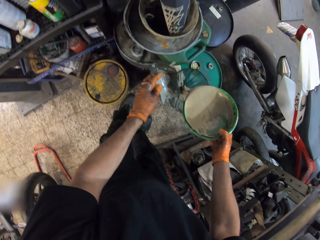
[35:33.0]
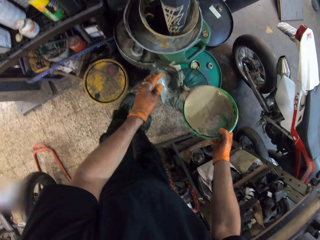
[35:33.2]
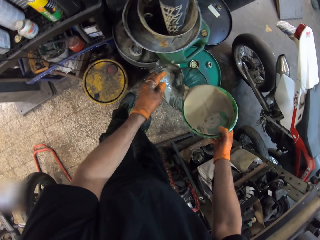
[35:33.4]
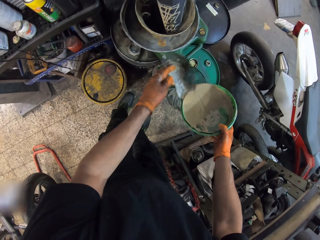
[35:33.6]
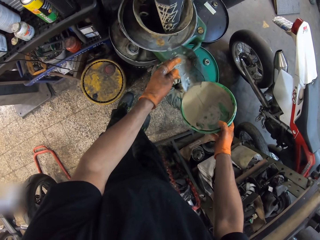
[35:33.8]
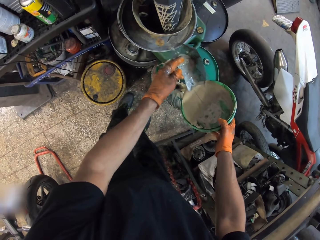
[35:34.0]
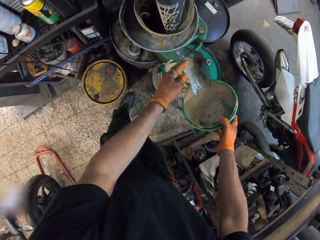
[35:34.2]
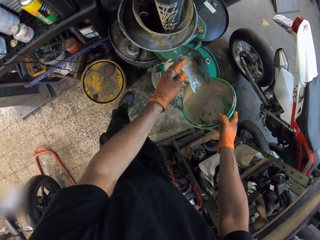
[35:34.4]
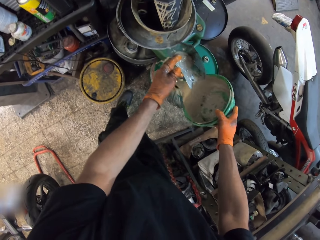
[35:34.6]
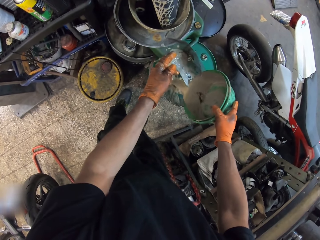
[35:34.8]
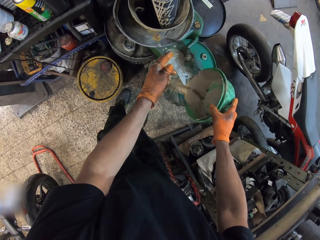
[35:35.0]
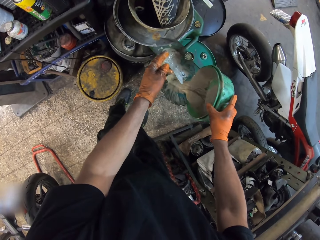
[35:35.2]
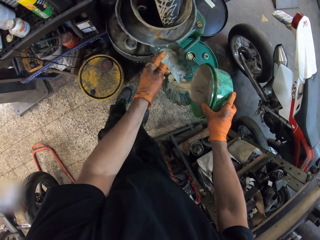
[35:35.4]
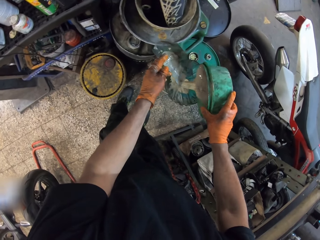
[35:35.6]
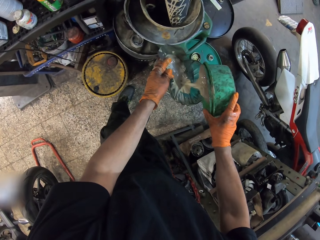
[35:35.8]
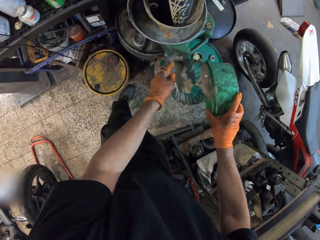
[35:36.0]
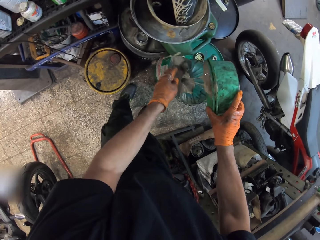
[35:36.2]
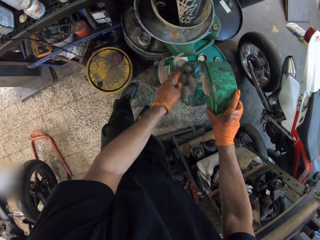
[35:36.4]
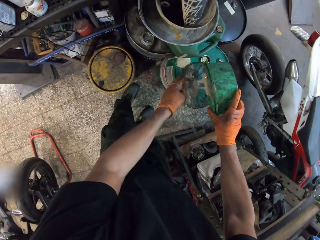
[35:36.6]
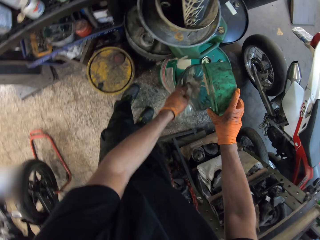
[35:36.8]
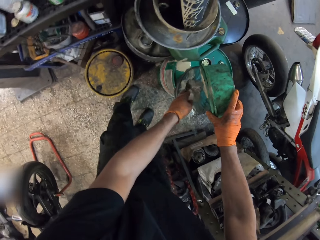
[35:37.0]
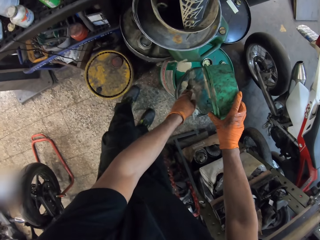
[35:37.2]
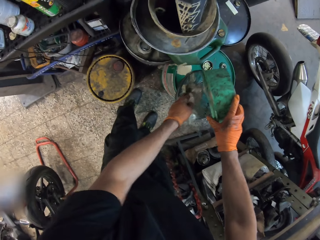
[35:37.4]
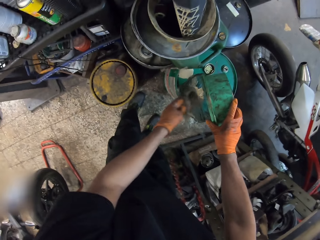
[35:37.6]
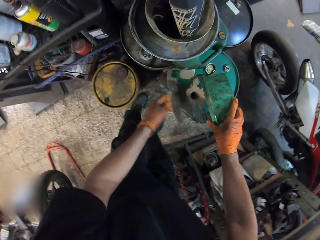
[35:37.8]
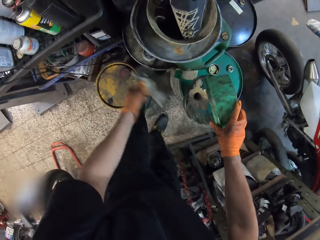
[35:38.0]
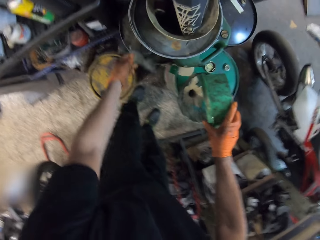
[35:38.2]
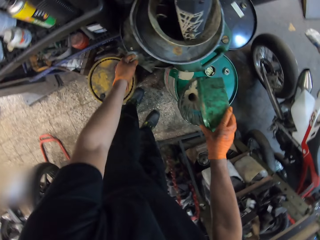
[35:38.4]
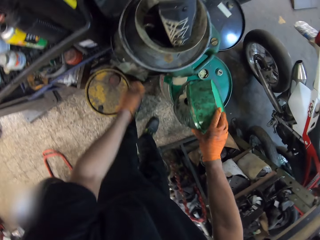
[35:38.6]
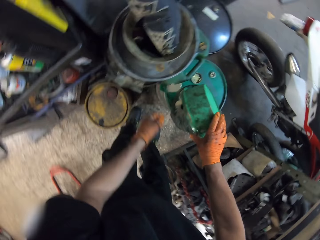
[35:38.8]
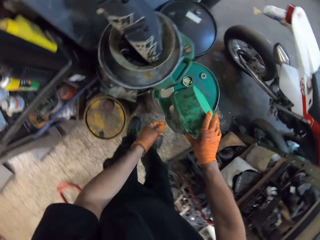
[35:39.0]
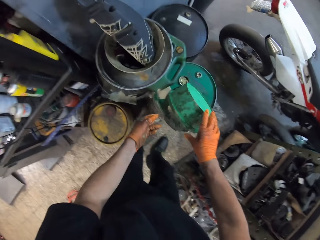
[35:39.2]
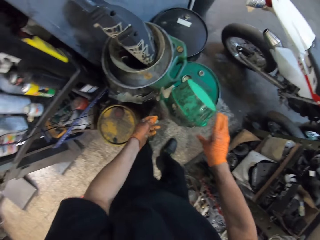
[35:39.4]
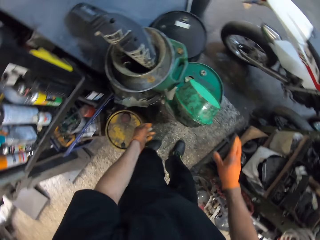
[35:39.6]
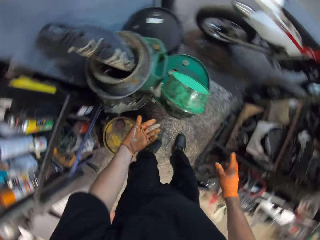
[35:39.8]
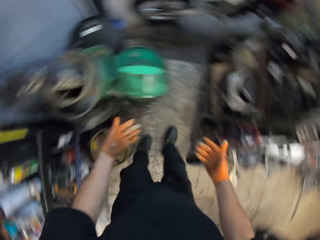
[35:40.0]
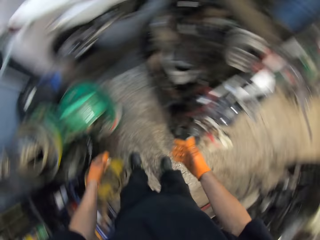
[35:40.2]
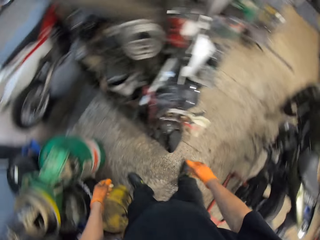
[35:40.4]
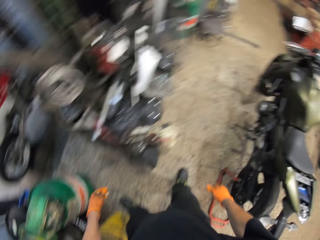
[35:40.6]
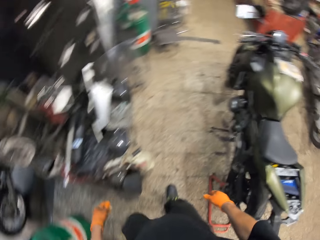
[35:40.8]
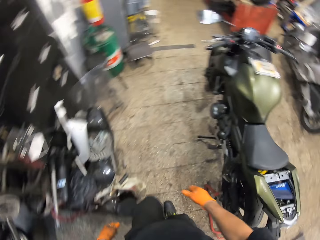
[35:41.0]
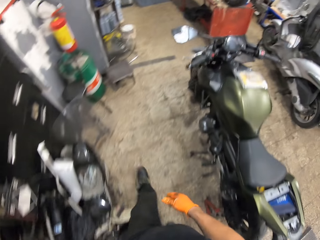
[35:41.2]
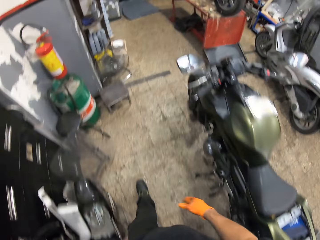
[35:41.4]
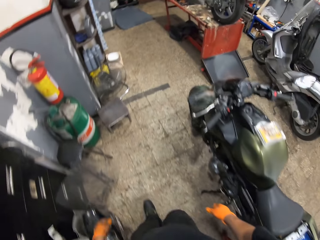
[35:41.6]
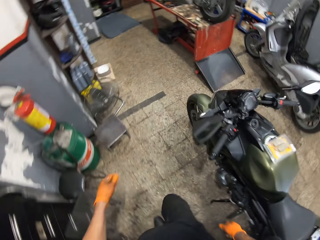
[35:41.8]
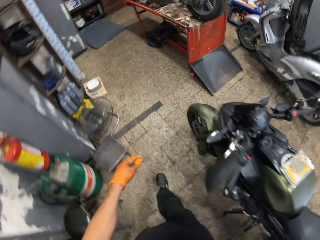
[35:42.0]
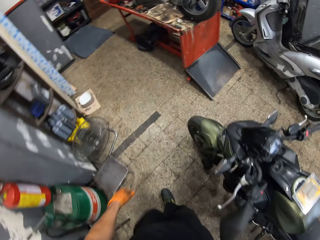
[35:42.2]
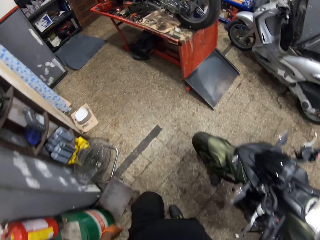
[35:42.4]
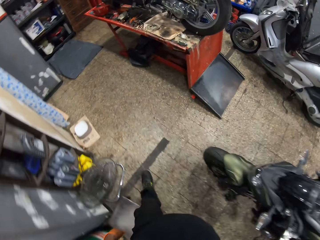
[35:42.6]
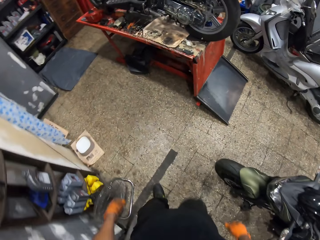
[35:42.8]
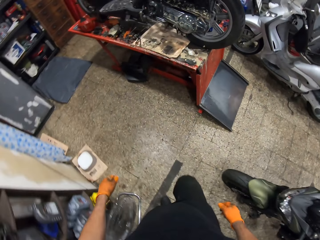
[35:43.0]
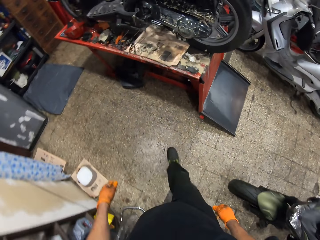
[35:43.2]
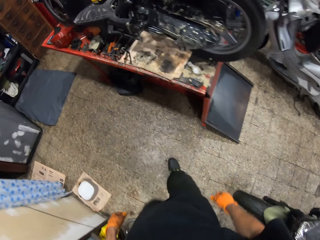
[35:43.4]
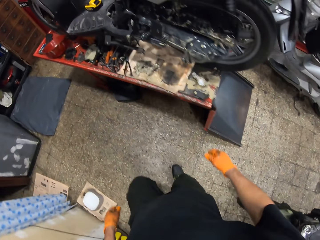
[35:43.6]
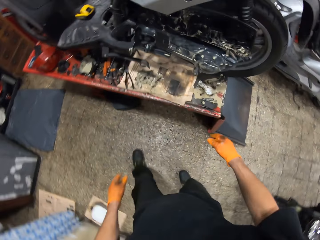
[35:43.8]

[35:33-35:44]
The camera wearer drops the cover in his gloved left hand on the metal can on the floor. He leaves the green bowl in his gloved right hand on the metal can on the floor. He walks to the workshop lift table.

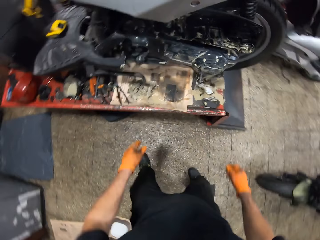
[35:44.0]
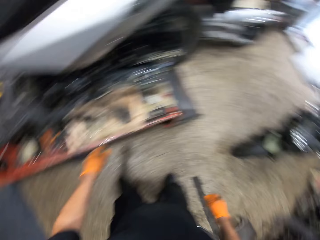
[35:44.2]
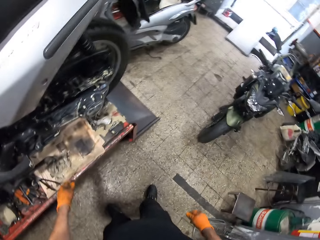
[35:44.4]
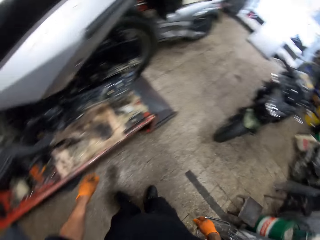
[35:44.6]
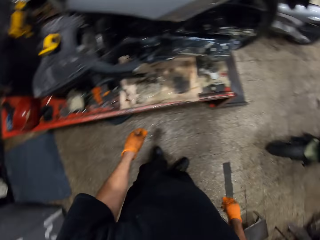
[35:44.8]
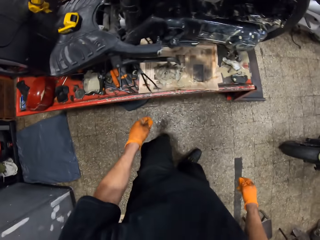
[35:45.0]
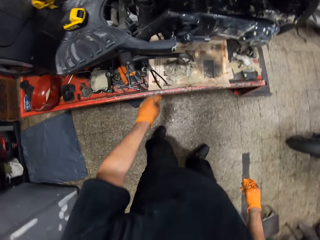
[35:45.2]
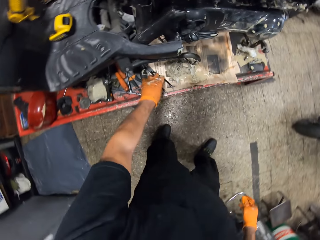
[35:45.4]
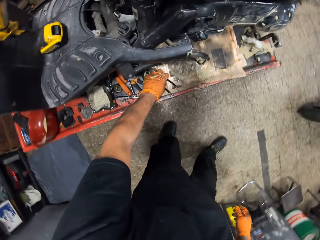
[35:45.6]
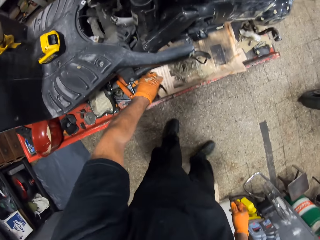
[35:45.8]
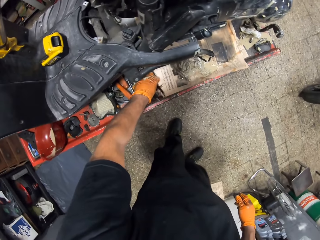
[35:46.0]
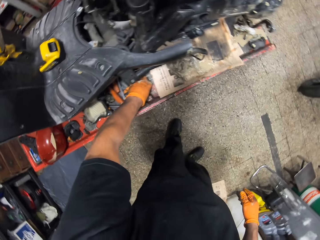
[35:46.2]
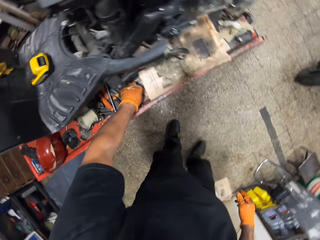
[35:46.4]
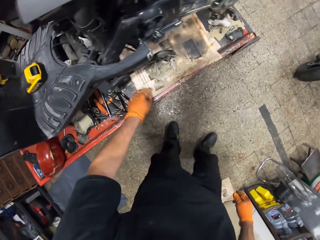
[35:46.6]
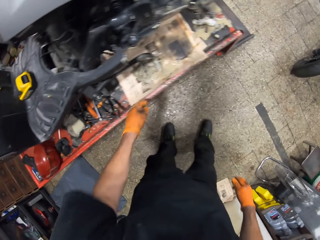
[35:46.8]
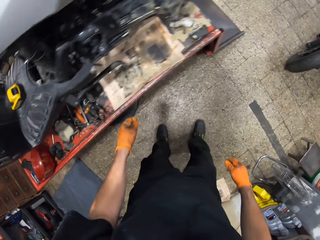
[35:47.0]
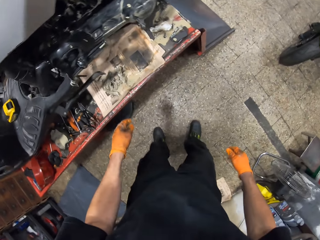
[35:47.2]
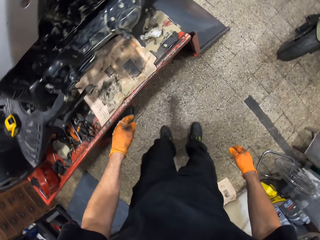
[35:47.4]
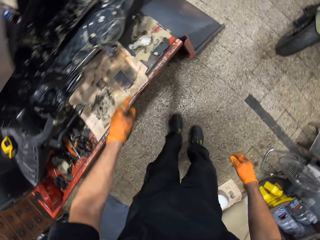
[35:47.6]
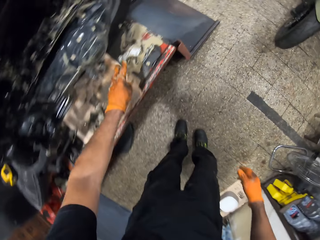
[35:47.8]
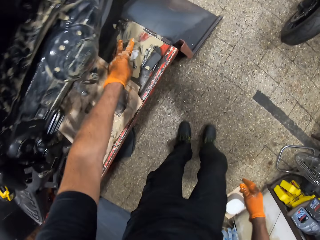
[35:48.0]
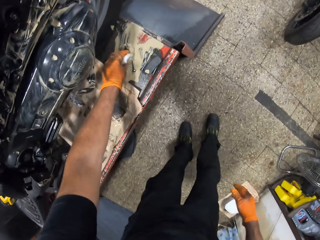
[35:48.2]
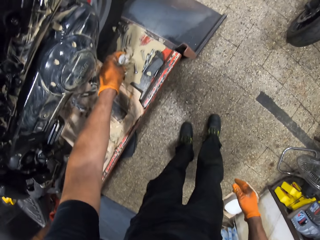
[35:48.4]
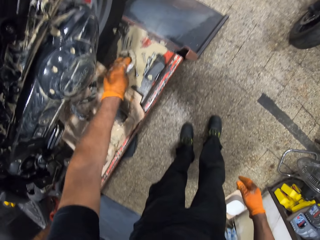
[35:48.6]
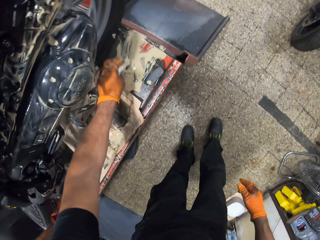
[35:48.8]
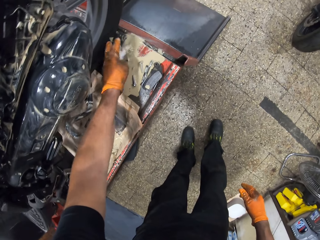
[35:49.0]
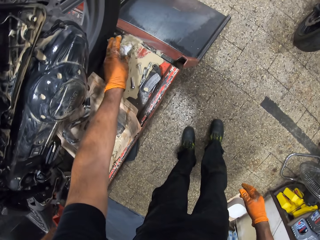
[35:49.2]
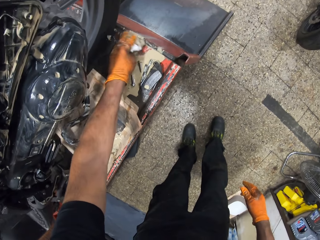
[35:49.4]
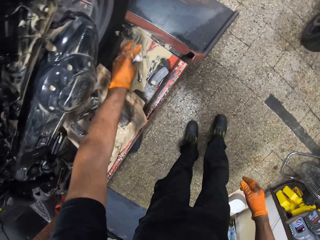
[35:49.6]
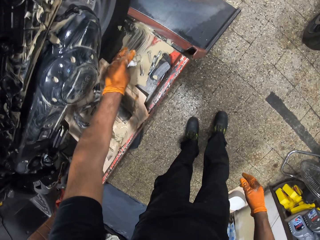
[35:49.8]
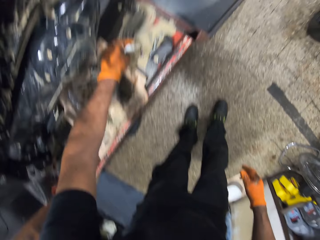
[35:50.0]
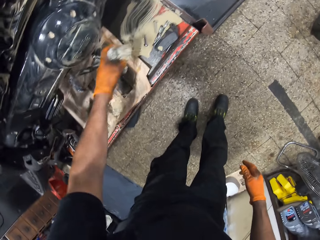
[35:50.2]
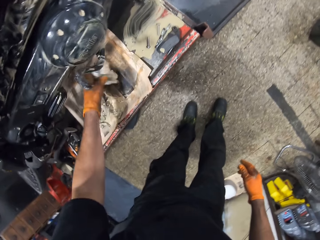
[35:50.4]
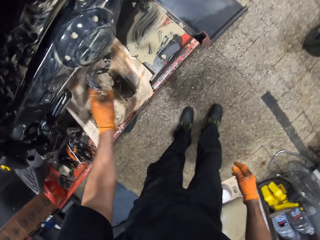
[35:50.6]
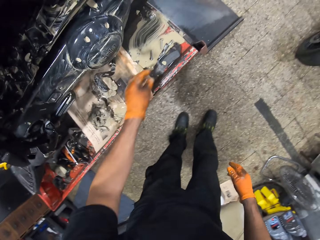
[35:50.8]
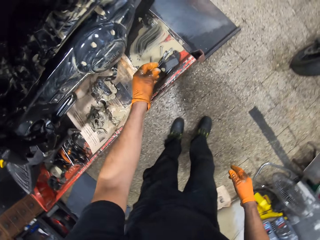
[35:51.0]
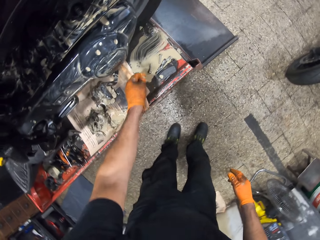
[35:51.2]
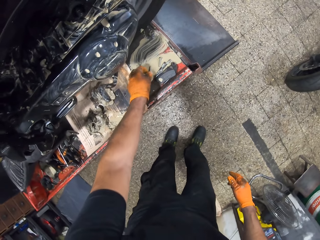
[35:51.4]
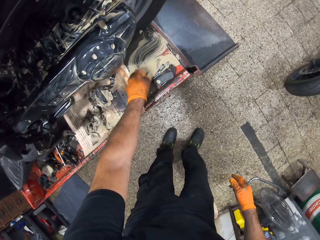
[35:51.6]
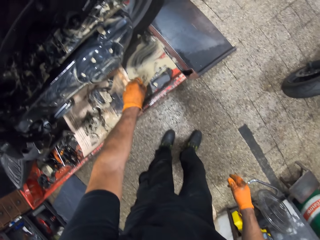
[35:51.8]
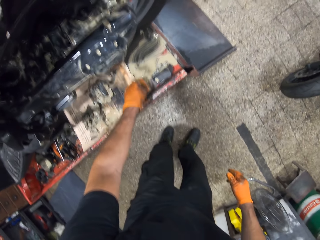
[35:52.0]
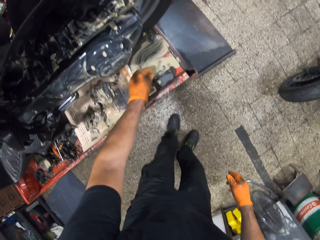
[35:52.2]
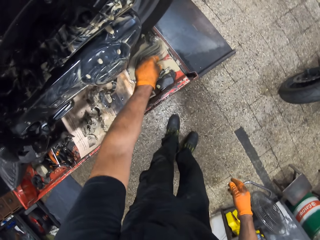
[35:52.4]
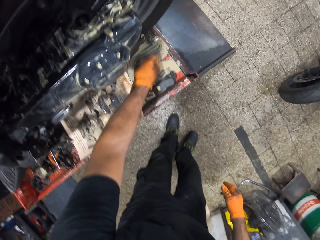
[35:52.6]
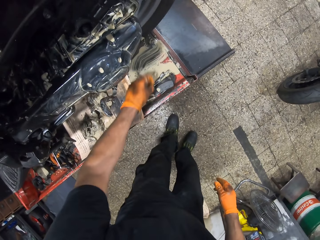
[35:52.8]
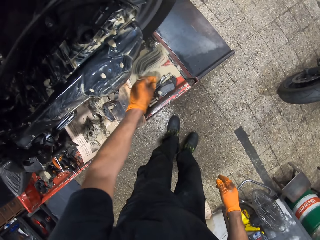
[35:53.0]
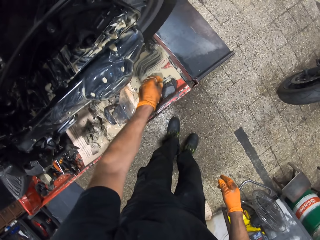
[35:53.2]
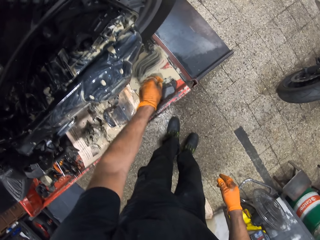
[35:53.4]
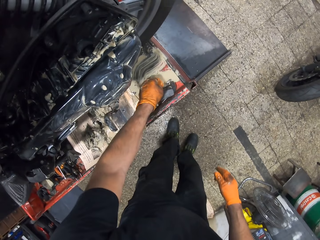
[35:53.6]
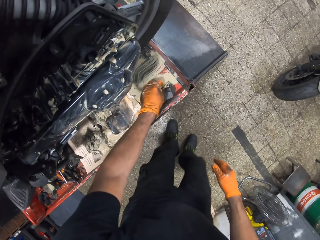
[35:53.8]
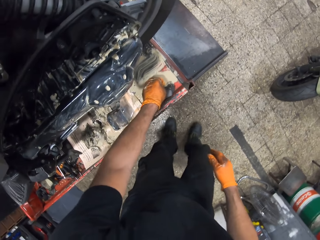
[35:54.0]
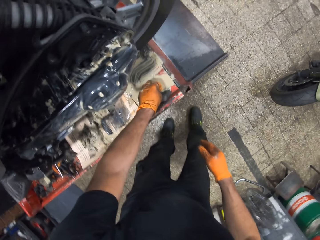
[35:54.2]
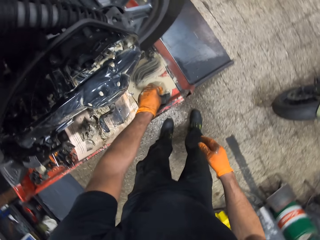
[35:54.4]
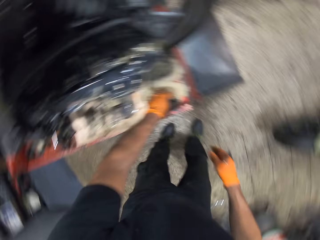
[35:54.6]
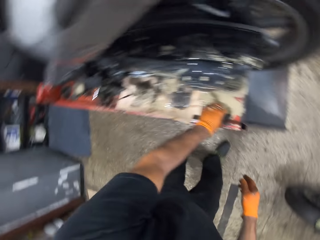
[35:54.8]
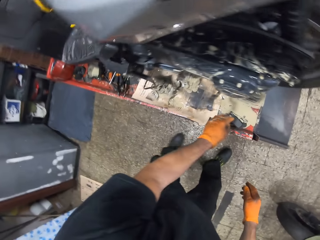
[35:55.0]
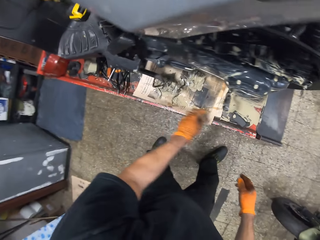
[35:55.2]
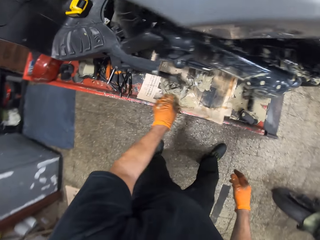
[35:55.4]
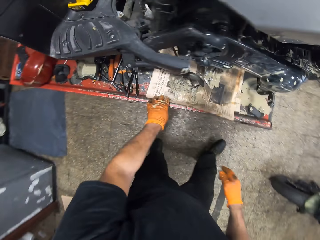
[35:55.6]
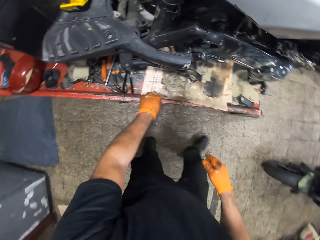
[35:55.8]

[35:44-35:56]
The camera wearer shifts the pliers on the workshop lift table with his gloved left hand. He touches the paper on the workshop lift table with his gloved left hand. He cleanses the workshop lift table with the tissue paper in his gloved left hand. He drops the paper in his gloved left hand on the workshop lift table. He picks screws.
